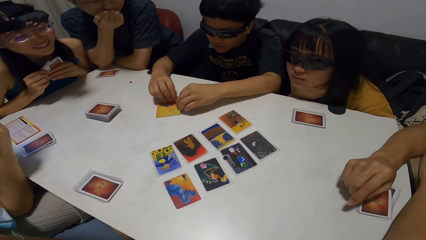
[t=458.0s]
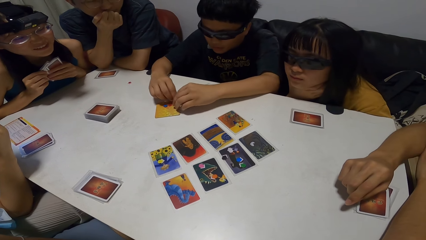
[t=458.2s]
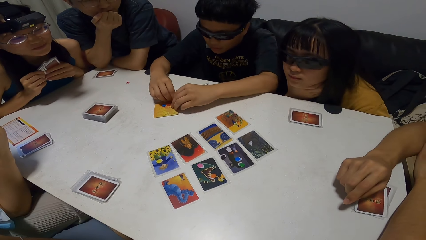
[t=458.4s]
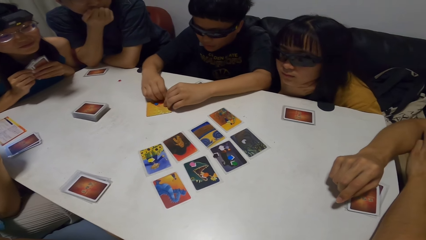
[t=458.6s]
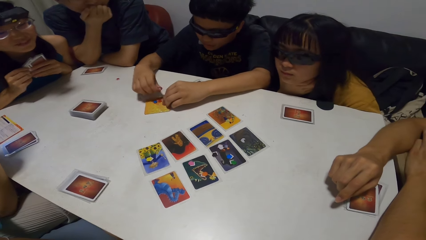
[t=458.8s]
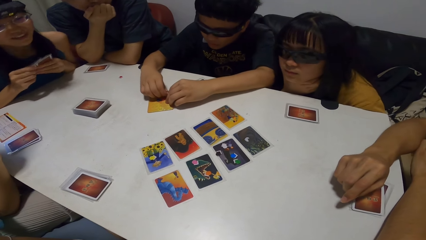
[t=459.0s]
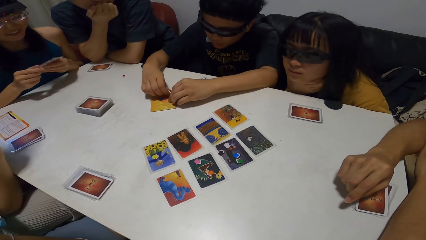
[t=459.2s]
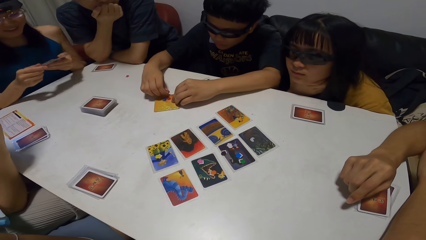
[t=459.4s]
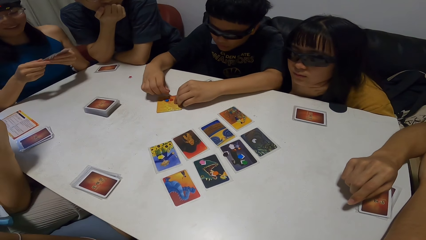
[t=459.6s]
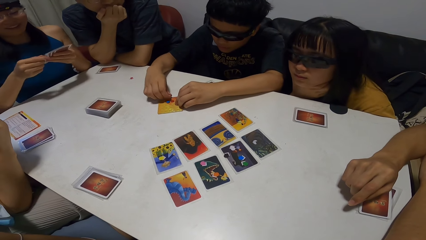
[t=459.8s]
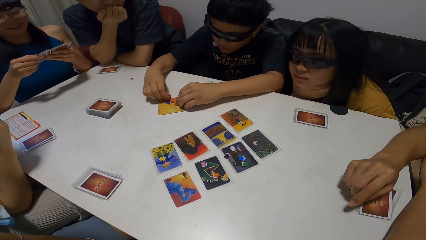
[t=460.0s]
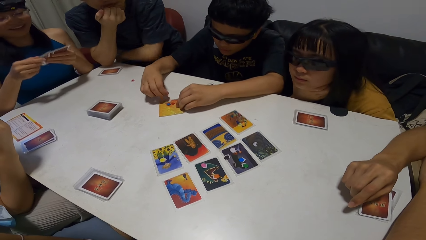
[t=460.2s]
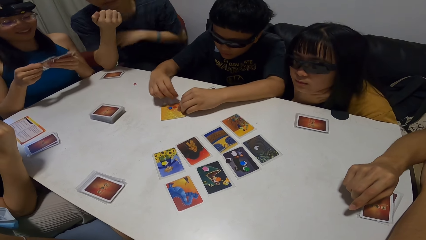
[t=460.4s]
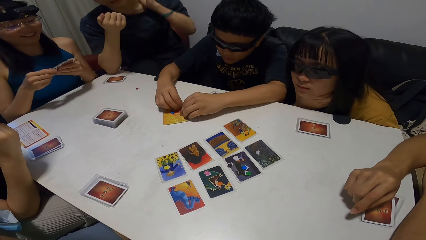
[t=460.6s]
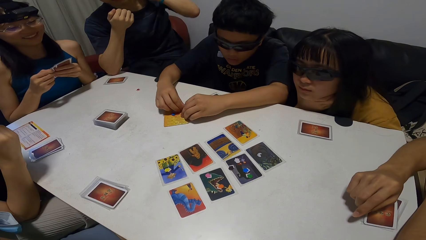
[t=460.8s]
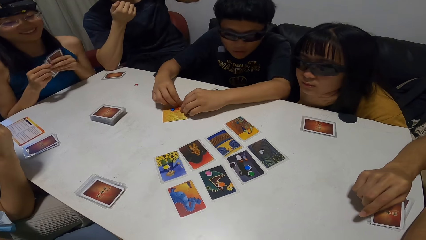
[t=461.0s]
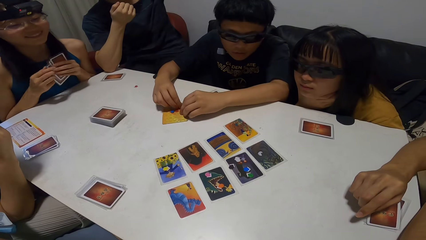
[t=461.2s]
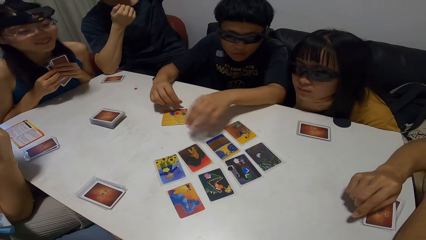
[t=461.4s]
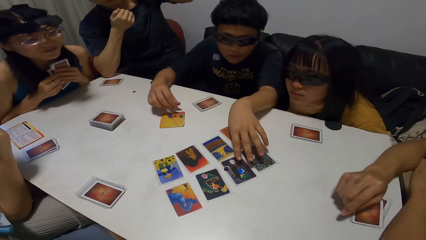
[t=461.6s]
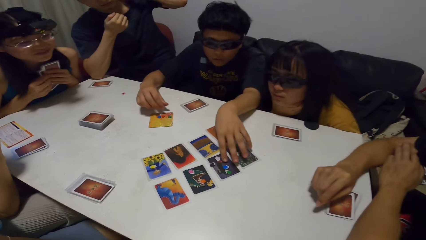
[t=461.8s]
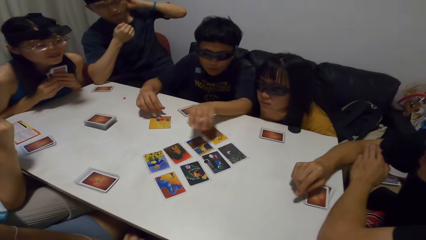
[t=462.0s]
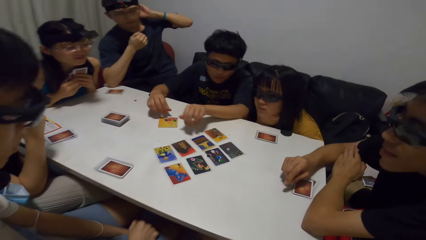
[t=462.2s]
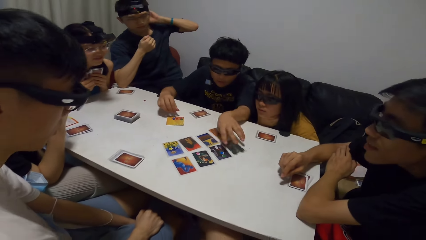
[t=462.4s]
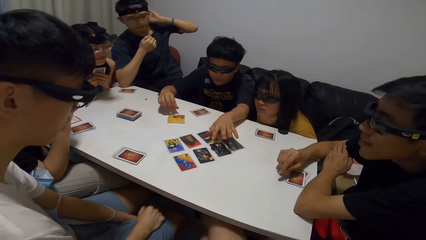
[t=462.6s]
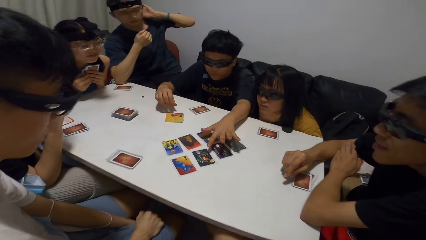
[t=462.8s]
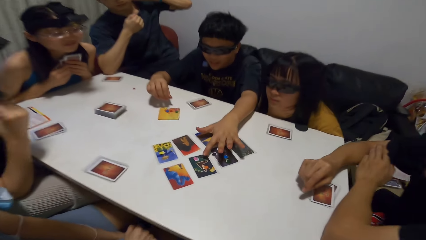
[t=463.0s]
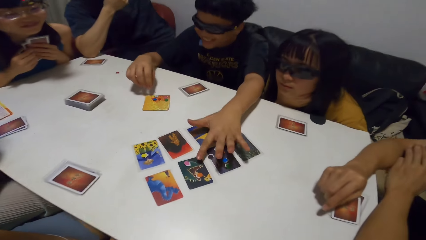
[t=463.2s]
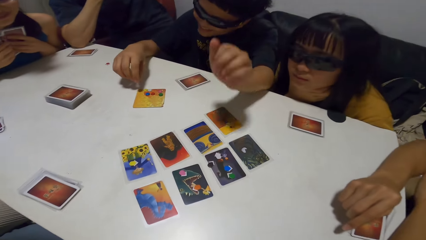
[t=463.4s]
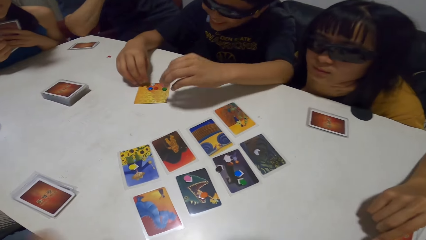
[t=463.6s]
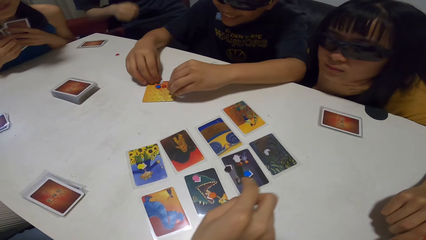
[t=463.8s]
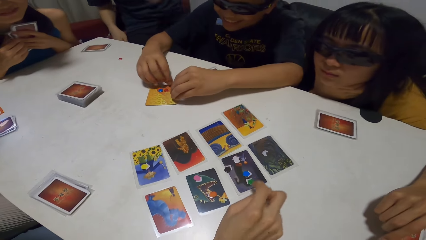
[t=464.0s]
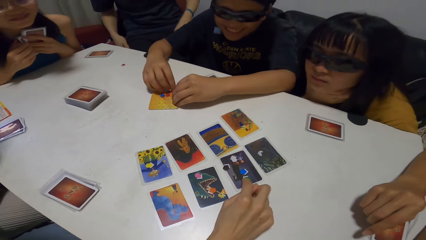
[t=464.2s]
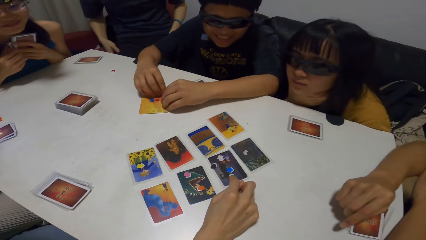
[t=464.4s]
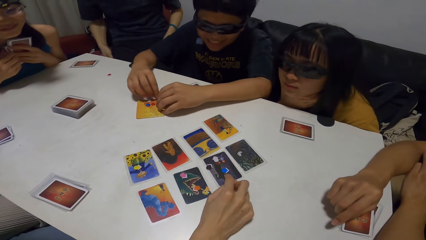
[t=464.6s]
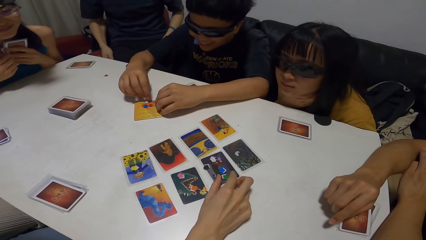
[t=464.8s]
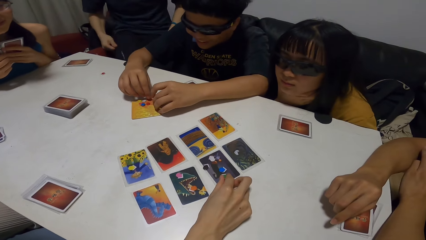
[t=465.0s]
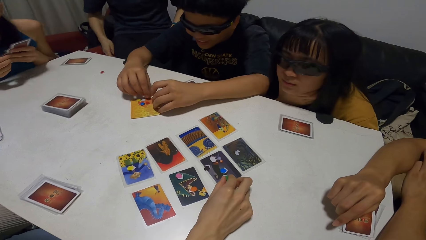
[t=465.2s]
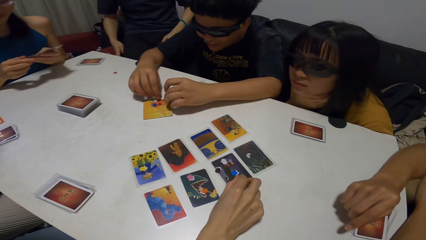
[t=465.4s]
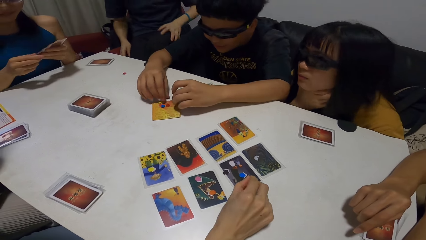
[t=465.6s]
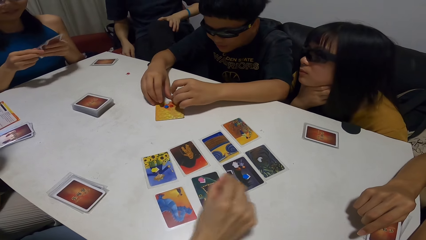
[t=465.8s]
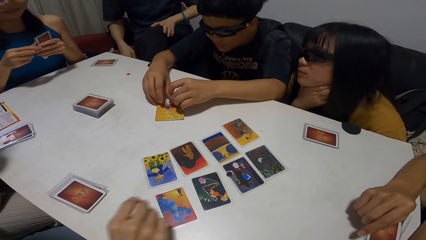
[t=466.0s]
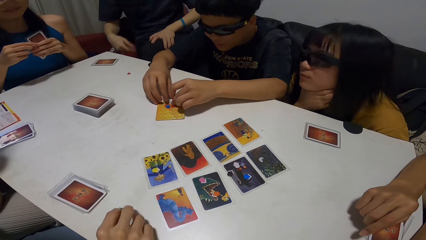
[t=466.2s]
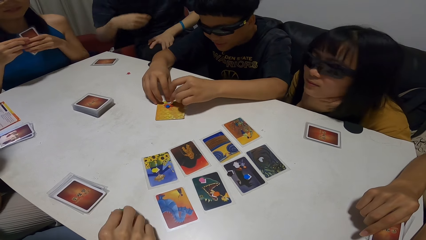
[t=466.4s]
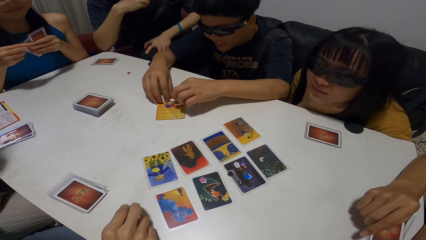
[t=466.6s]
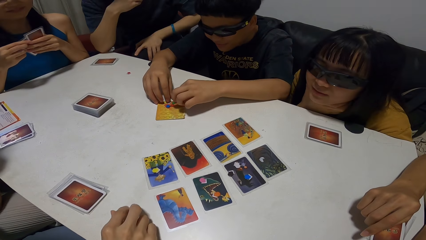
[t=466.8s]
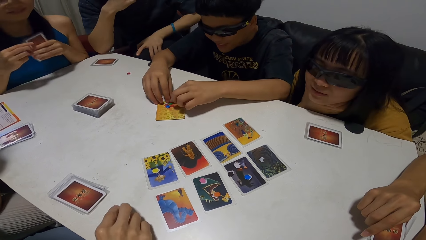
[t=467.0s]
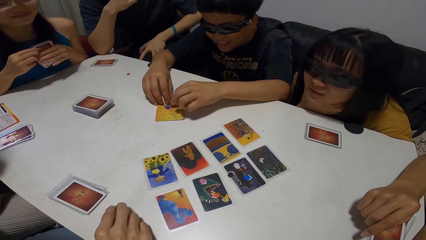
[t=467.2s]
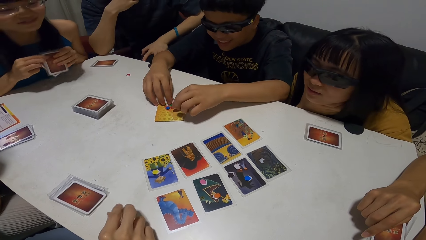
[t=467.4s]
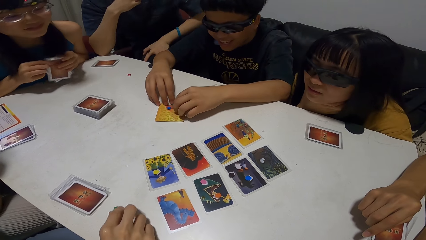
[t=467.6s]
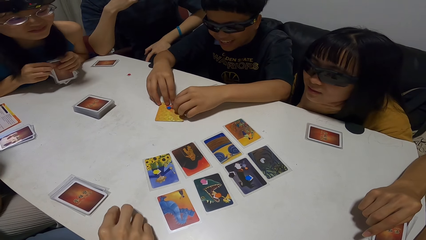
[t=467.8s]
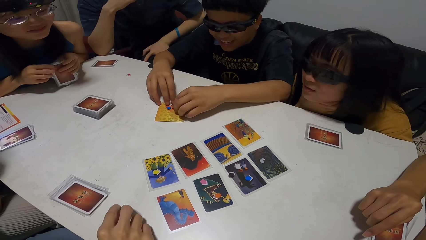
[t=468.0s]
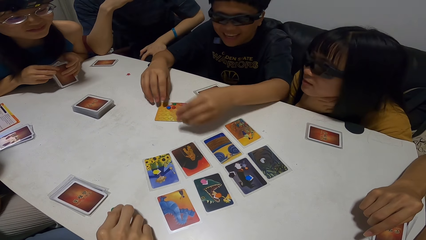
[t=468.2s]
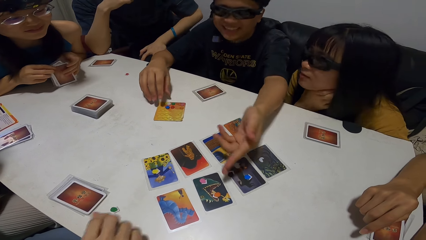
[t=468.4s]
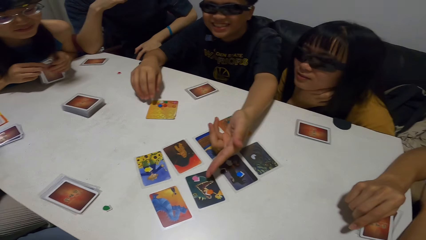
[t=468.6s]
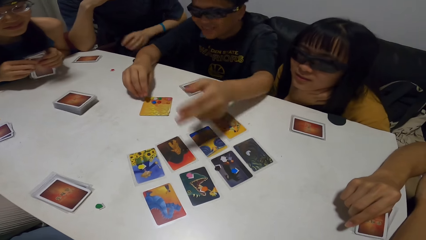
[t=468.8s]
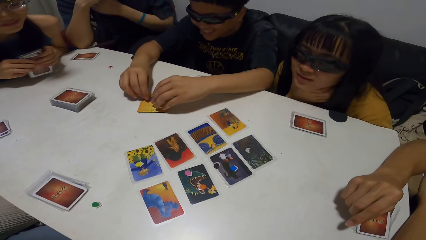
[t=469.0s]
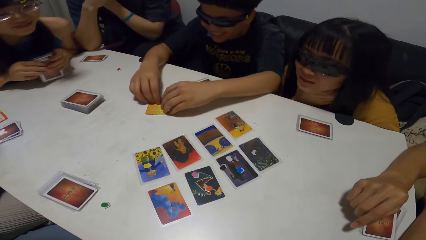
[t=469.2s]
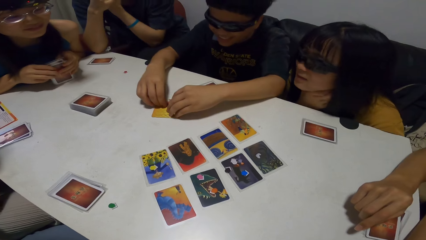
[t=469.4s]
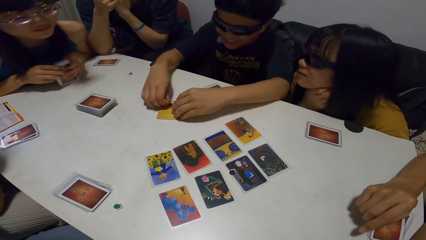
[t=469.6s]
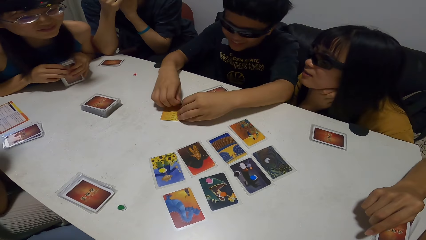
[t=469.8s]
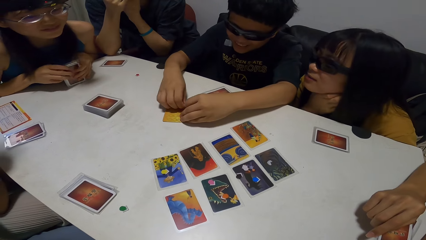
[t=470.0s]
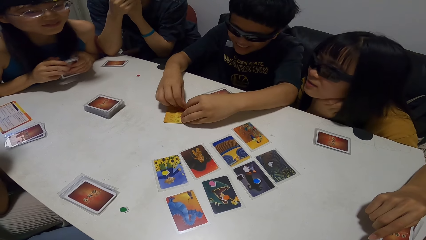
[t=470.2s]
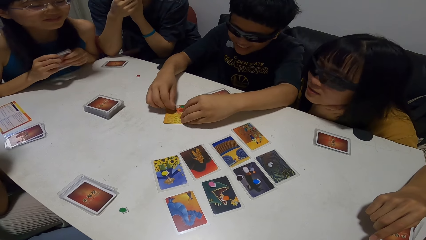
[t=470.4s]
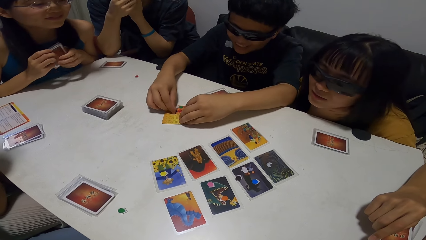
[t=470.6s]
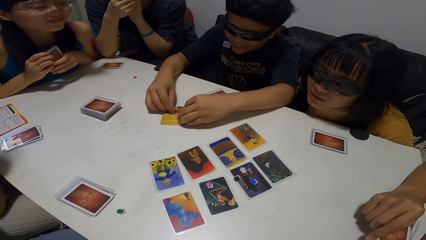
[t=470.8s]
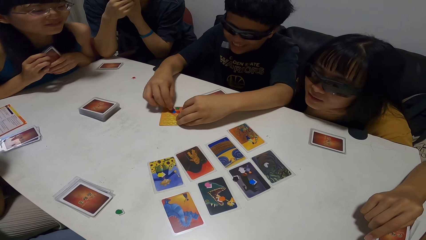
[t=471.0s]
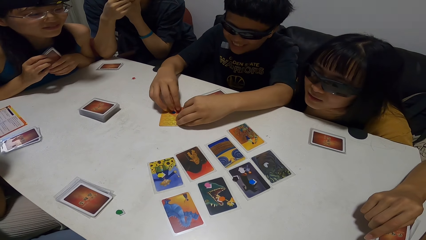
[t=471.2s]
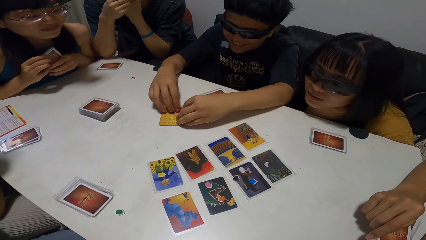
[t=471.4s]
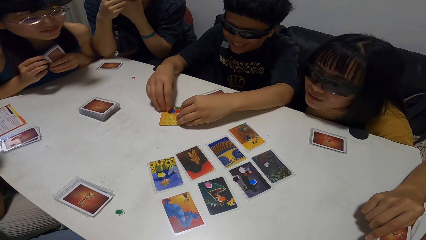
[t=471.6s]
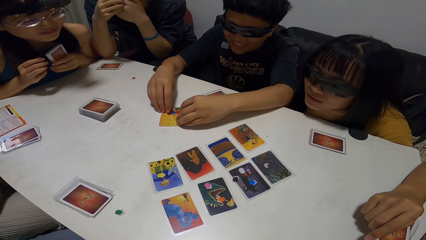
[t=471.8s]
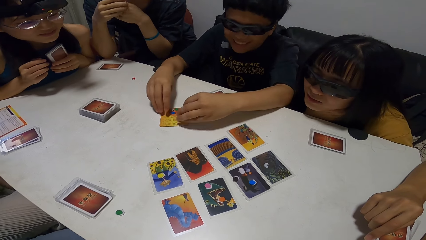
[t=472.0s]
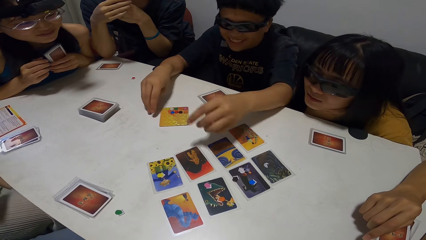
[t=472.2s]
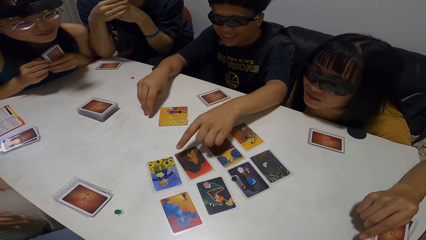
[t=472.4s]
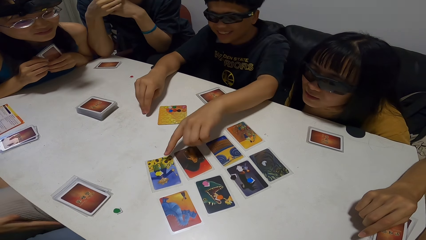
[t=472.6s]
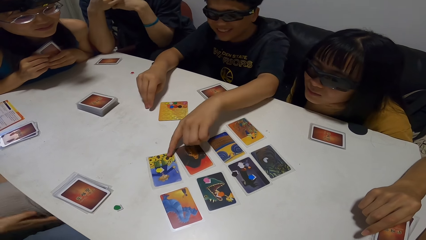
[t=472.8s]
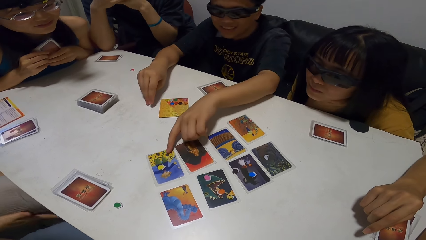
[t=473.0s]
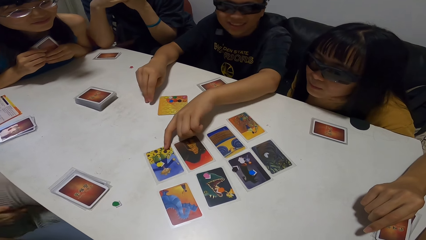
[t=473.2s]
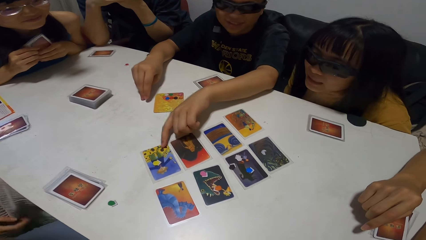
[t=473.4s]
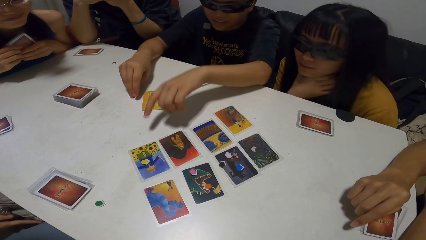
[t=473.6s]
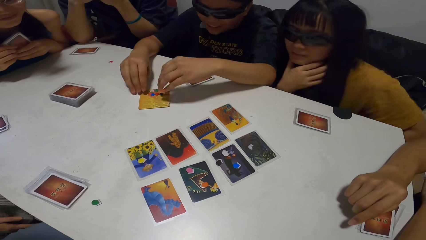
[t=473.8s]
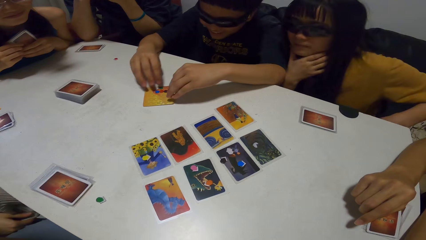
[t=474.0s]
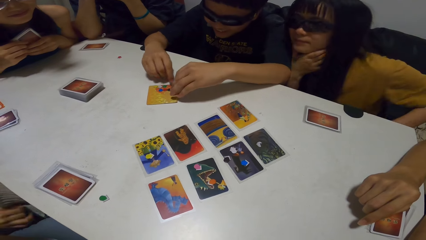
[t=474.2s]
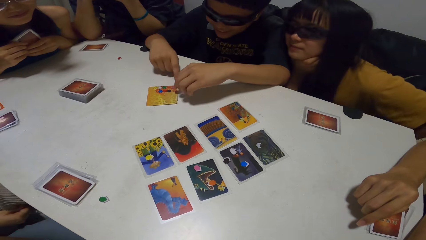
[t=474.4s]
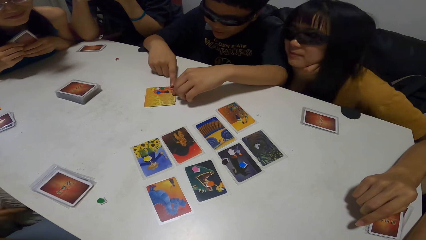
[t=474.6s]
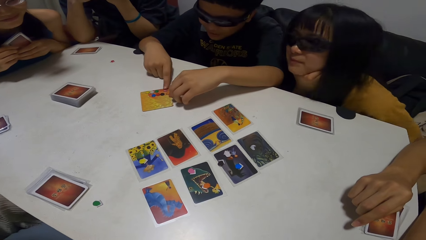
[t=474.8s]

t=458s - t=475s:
A woman shuffles the card. A man scratches his head. The man points at the cards. A person touches the cards. The camera wearer points at the cards. Another person touches the cards. The woman shuffles the card. The woman leans on the table. Another man points at the cards. The first person plays a card game.
